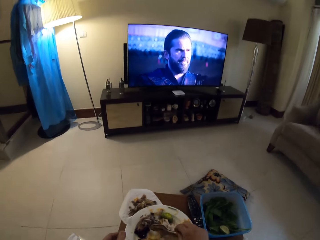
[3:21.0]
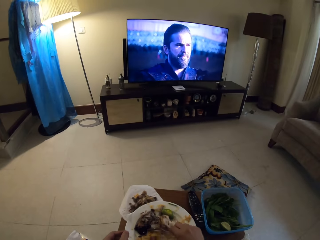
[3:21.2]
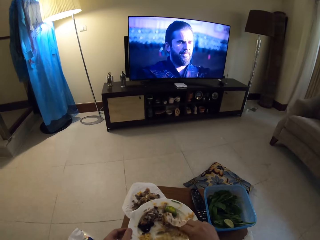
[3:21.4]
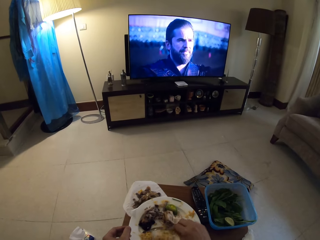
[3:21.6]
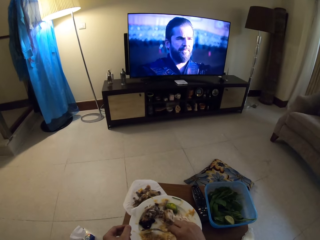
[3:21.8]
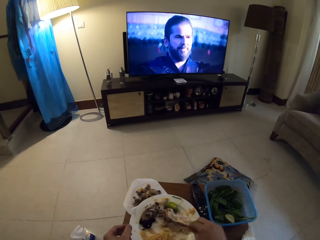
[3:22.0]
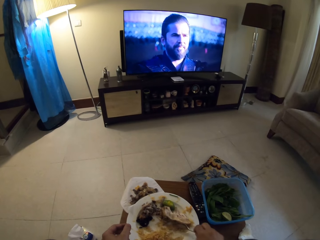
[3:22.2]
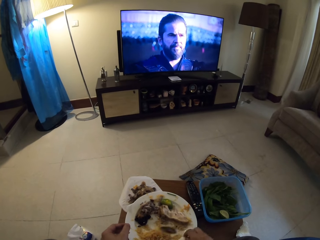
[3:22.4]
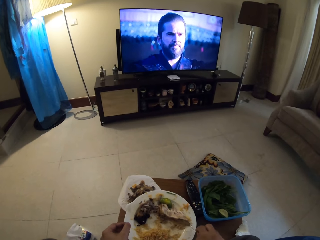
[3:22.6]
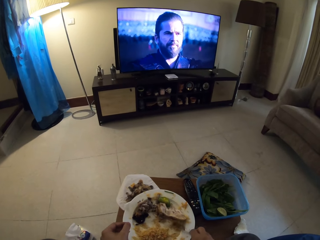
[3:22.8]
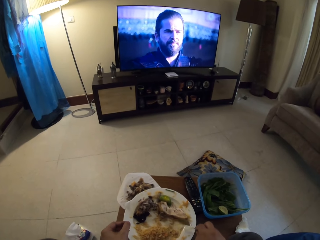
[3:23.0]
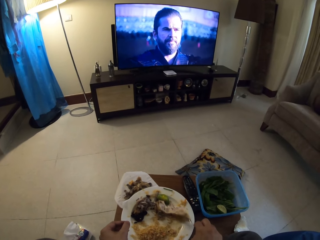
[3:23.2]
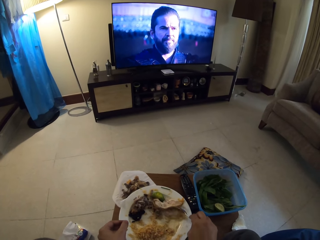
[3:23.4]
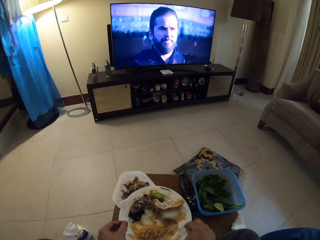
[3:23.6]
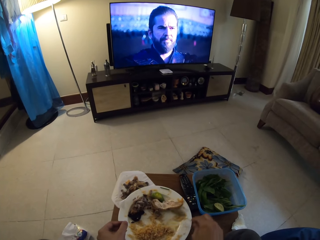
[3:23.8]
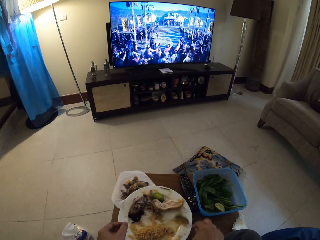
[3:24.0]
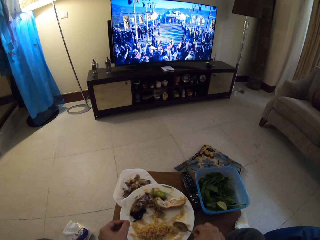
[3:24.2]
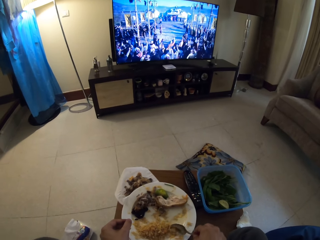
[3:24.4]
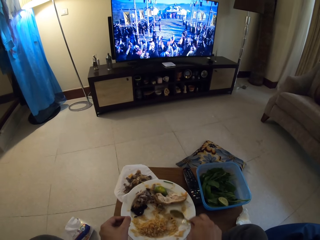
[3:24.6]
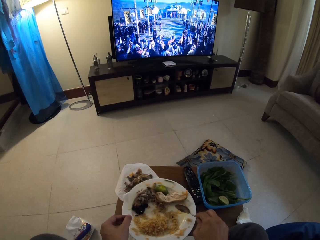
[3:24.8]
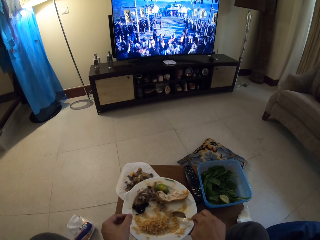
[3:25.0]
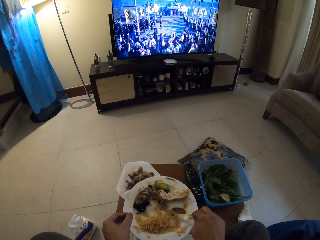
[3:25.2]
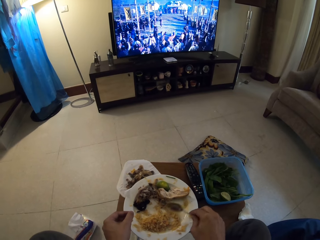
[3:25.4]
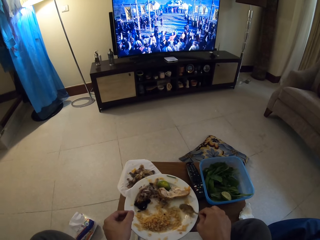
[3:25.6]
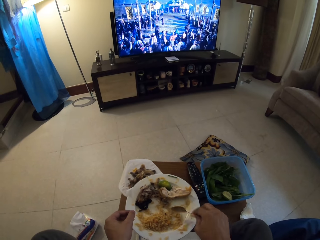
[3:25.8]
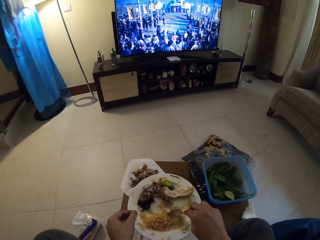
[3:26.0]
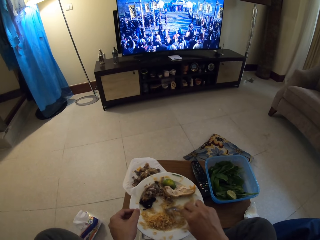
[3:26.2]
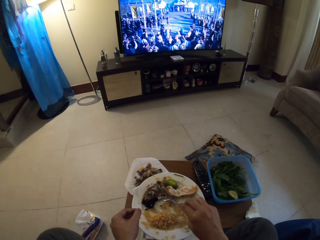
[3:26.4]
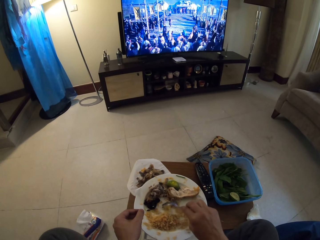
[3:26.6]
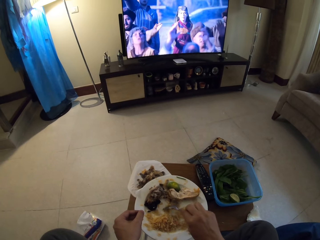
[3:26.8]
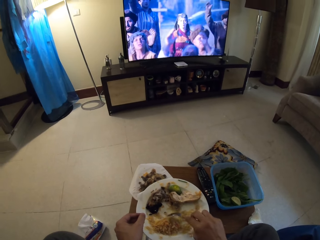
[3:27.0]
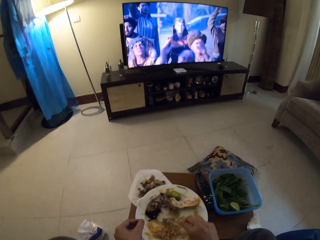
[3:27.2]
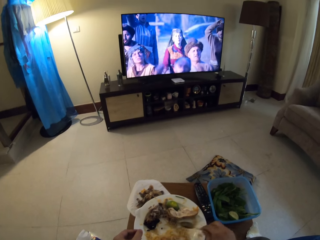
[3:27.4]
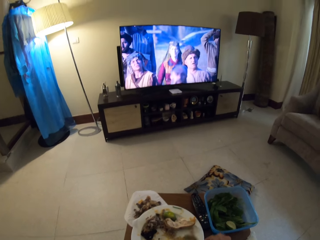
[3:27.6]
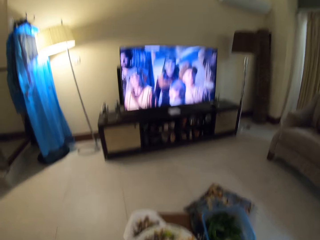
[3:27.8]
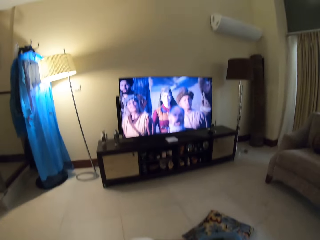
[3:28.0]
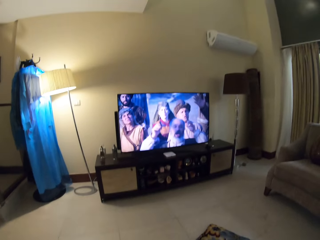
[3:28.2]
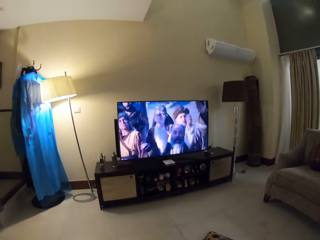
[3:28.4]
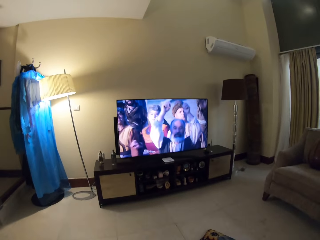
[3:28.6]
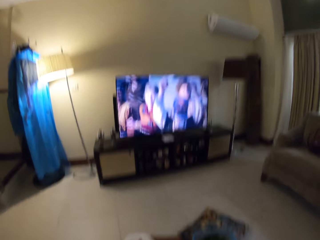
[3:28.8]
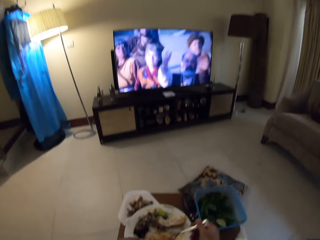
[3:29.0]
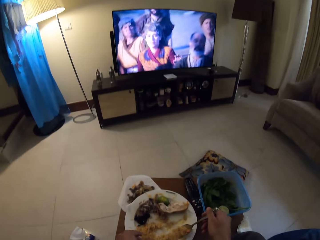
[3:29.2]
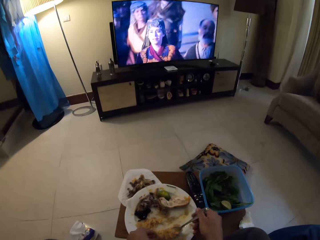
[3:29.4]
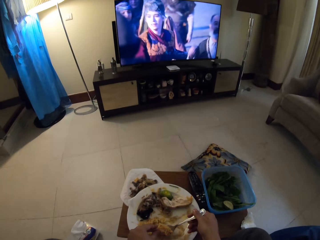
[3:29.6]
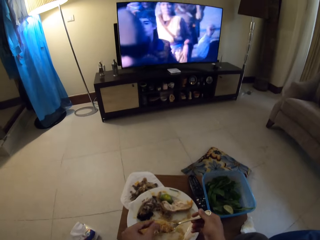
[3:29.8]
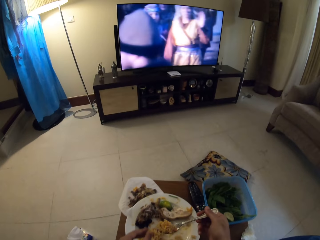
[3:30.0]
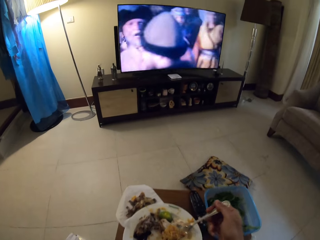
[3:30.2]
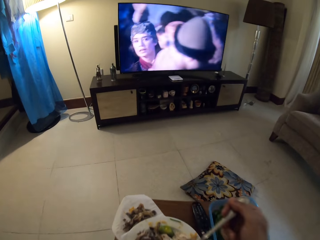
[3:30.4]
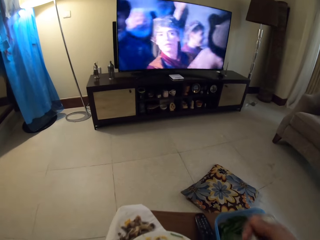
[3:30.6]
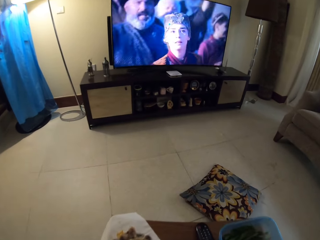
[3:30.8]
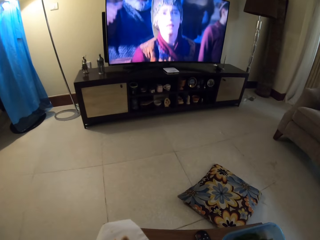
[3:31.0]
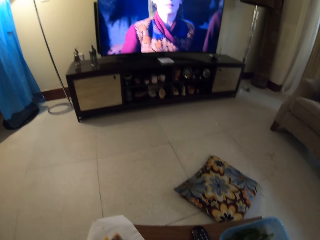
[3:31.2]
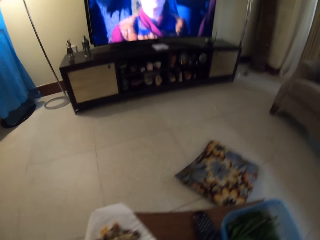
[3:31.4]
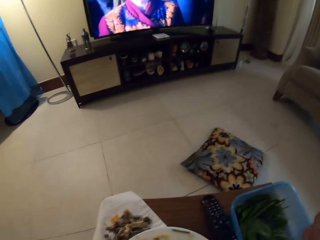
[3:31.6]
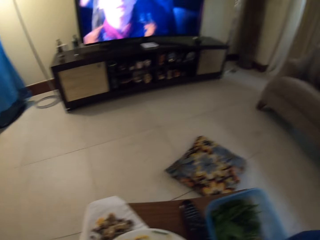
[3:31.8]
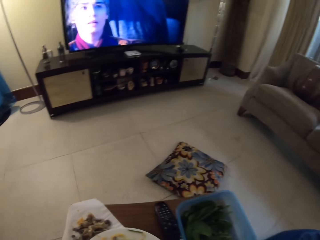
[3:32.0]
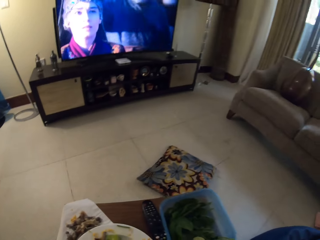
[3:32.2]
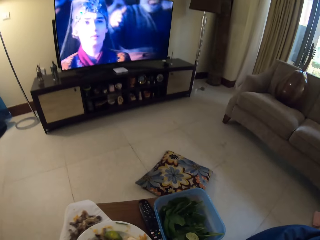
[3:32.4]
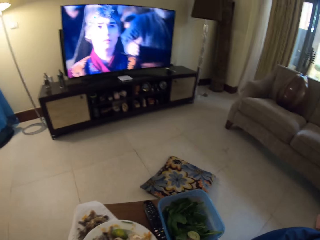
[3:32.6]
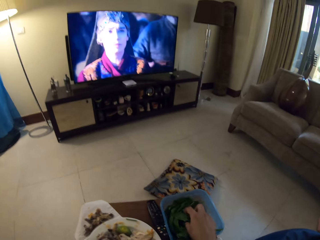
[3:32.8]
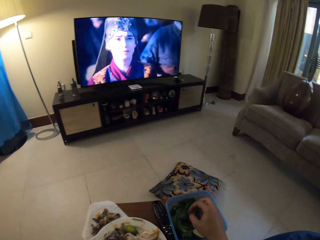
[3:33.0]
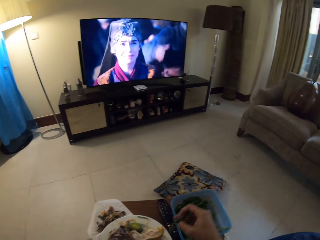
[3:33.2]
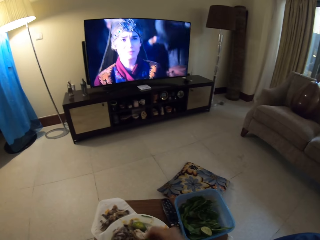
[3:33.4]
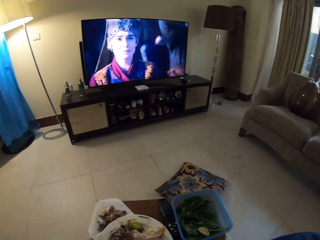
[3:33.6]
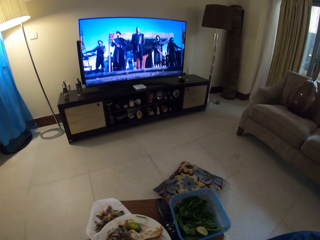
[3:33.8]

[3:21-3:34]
The camera wearer gathers rice on the plate. They separate food on the plate using a spoon. They watch television. They pick food on the plate using the spoon. They eat the rice.

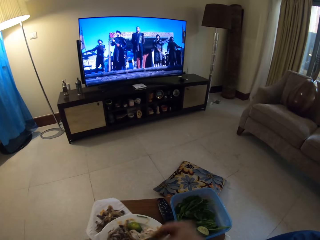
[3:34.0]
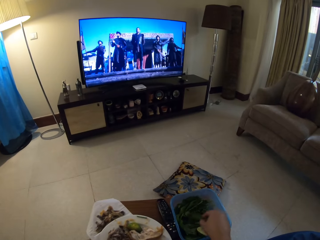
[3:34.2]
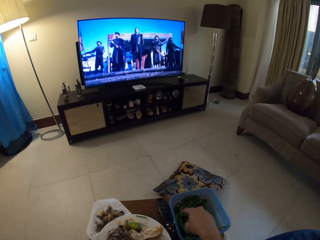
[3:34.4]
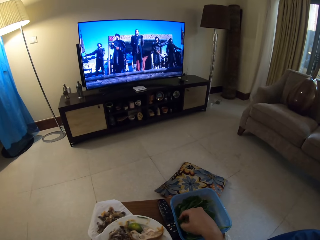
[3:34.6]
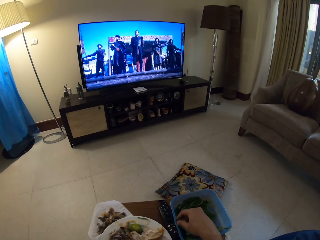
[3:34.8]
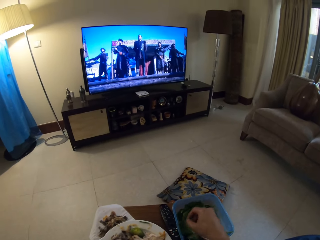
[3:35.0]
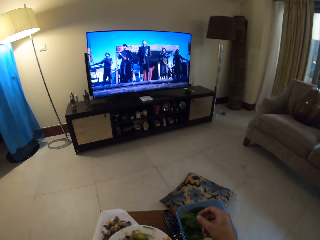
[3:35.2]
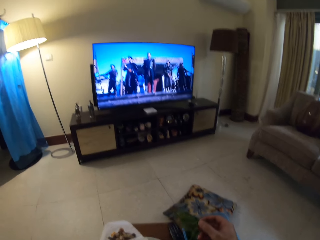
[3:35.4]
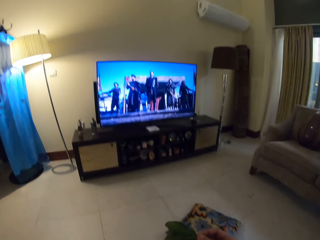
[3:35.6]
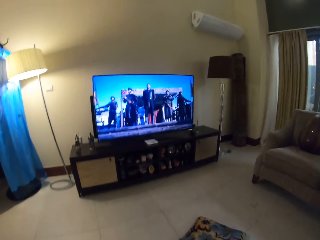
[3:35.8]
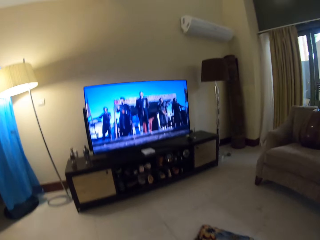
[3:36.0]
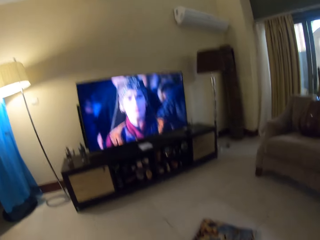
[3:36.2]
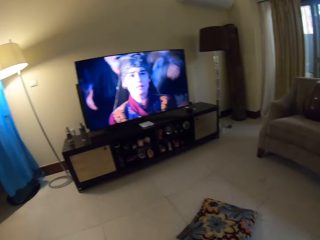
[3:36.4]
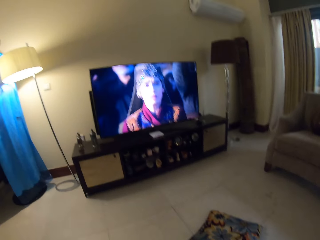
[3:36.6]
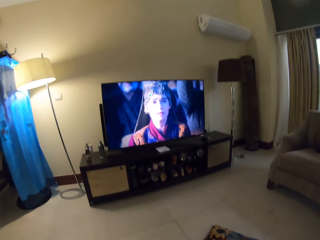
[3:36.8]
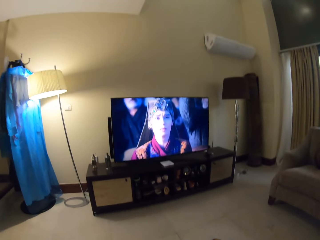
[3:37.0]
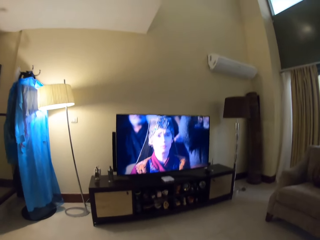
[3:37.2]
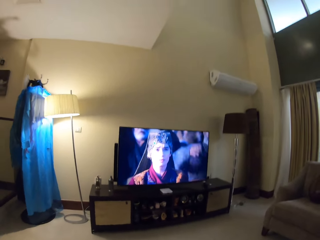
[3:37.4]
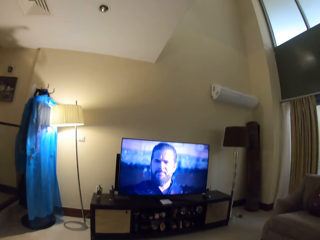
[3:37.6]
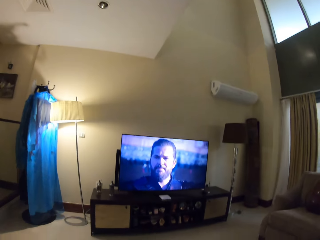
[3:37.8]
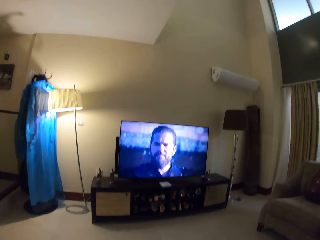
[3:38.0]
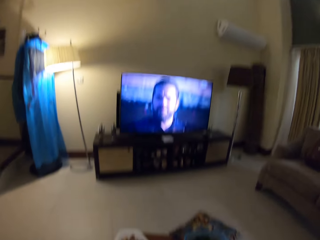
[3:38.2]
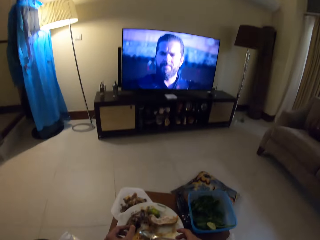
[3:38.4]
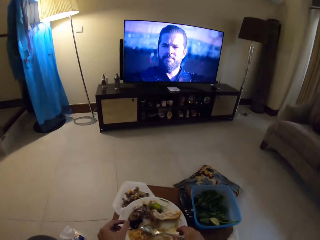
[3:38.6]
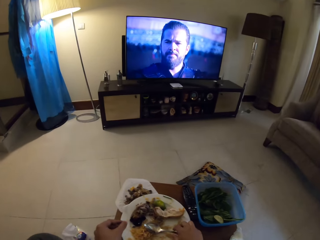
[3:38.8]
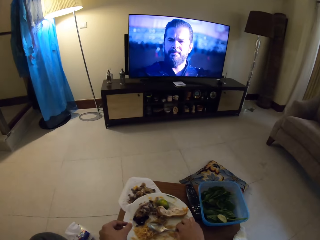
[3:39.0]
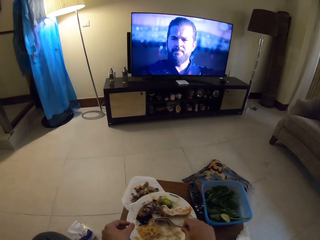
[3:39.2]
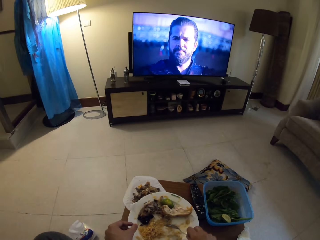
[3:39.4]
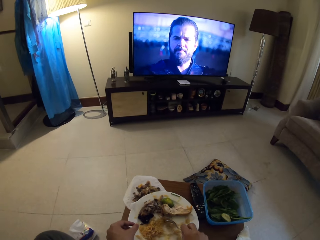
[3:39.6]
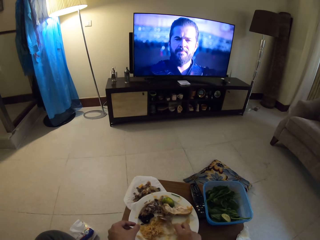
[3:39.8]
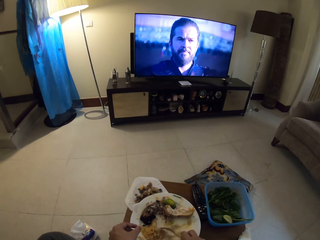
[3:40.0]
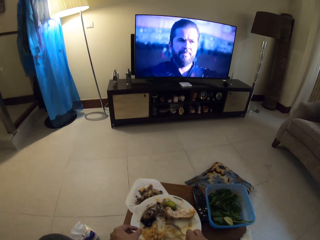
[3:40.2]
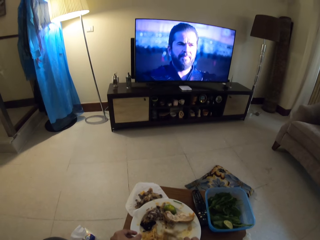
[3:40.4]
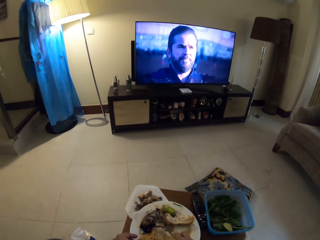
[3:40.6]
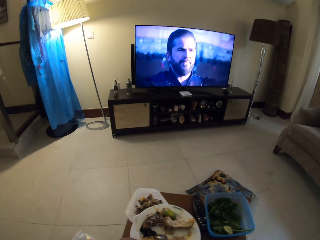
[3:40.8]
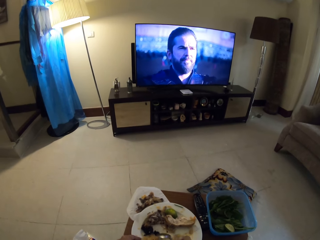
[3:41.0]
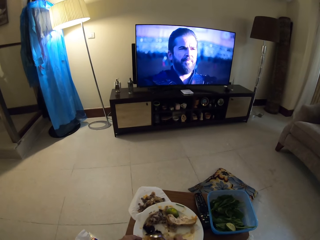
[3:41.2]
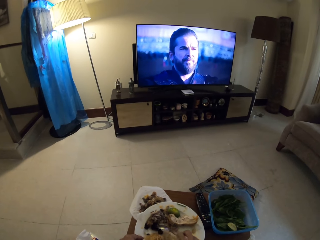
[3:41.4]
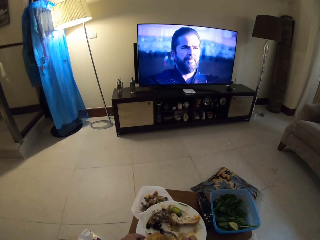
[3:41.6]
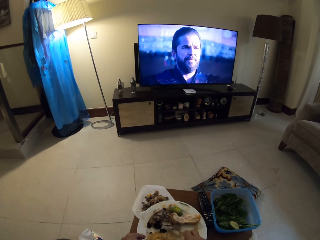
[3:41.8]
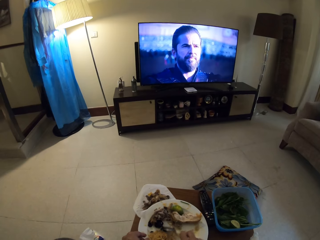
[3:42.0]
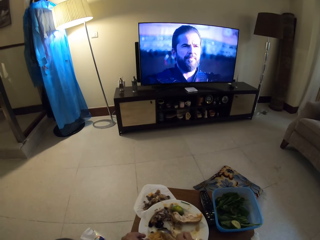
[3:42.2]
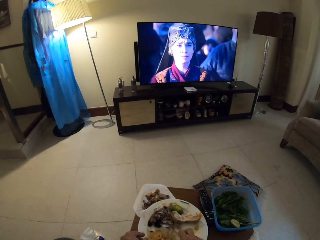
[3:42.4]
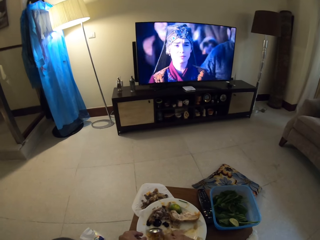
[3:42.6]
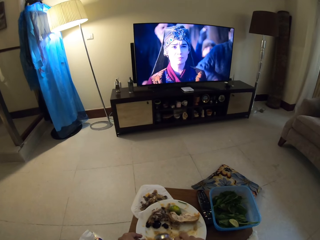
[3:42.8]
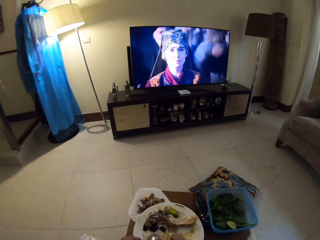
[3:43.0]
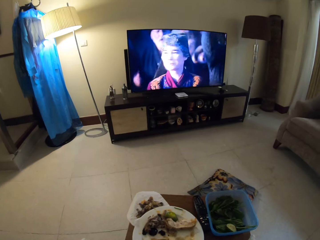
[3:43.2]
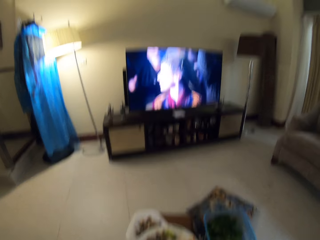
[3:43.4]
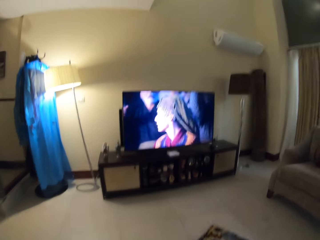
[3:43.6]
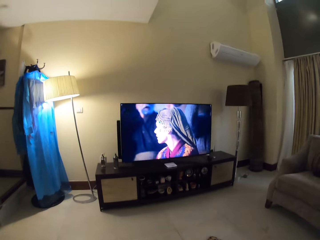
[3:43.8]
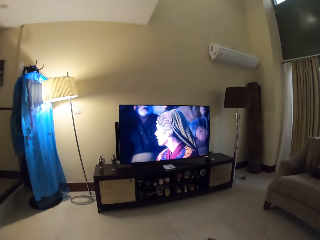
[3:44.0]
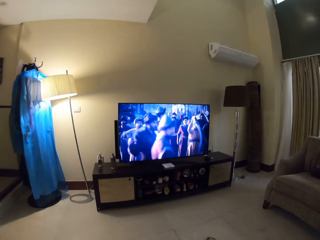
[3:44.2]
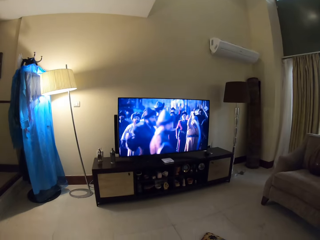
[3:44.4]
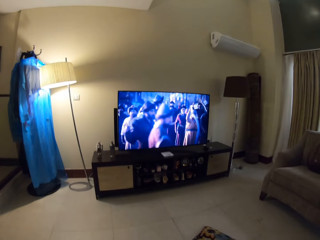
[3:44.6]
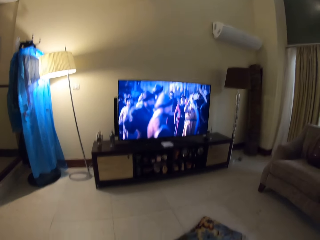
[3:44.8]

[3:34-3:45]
The camera wearer picks leafy vegetables from the tin. They watch television. They scoop rice from the plate. They separate food on the plate using a spoon.
